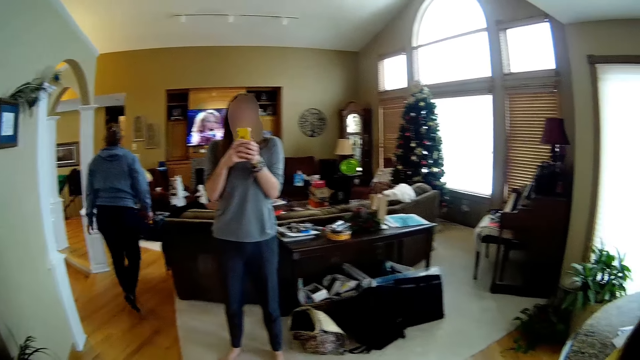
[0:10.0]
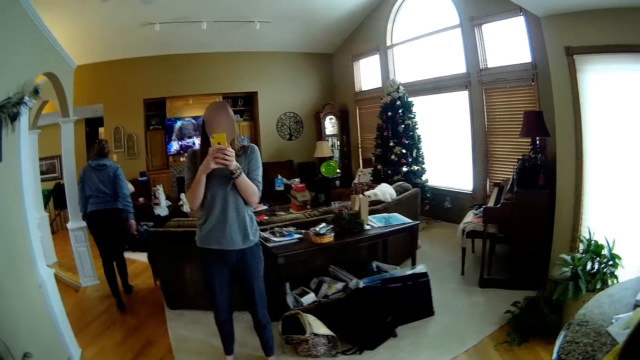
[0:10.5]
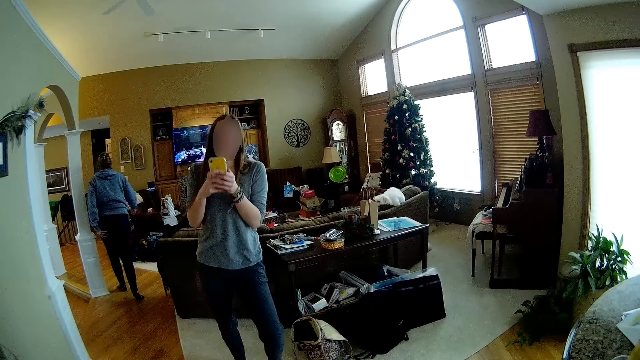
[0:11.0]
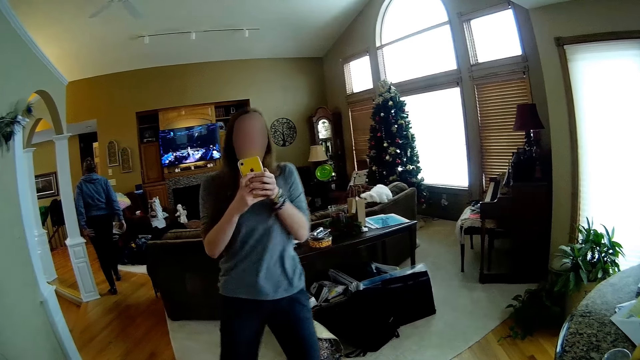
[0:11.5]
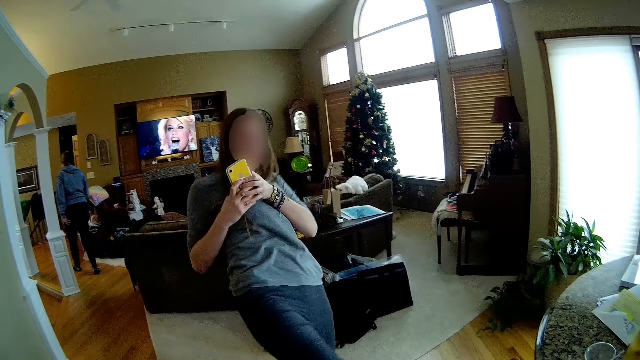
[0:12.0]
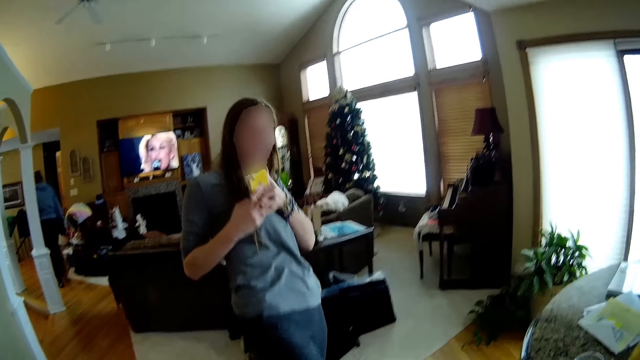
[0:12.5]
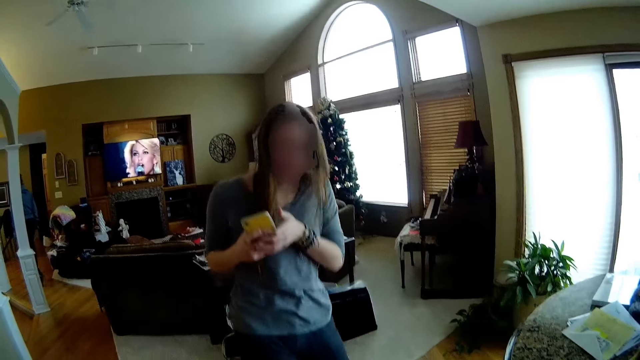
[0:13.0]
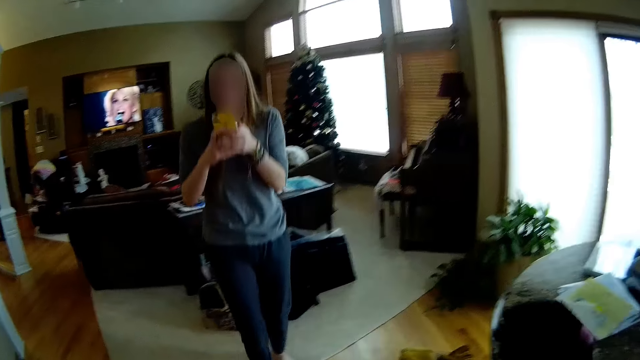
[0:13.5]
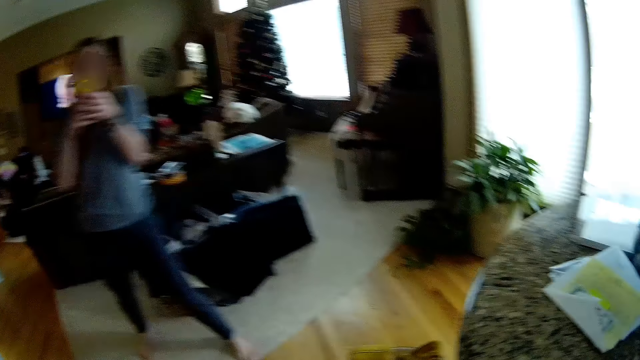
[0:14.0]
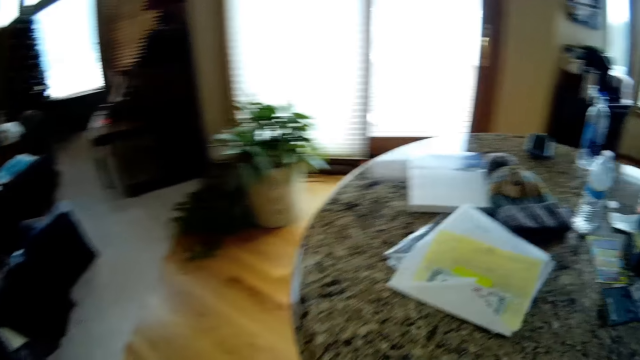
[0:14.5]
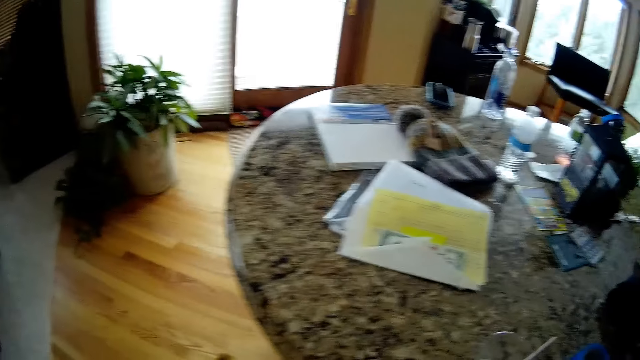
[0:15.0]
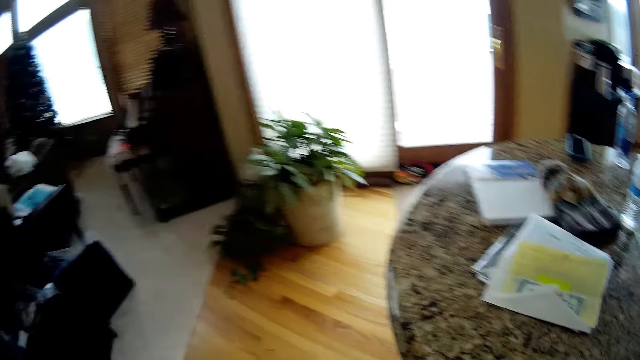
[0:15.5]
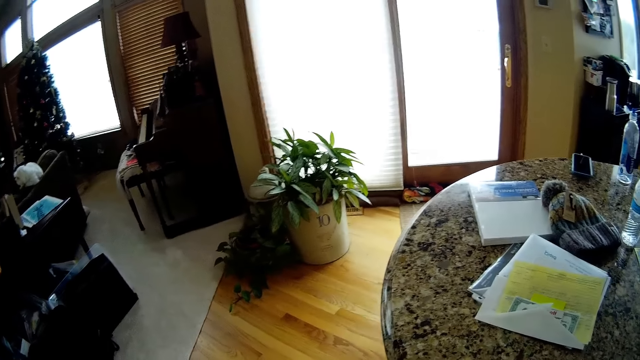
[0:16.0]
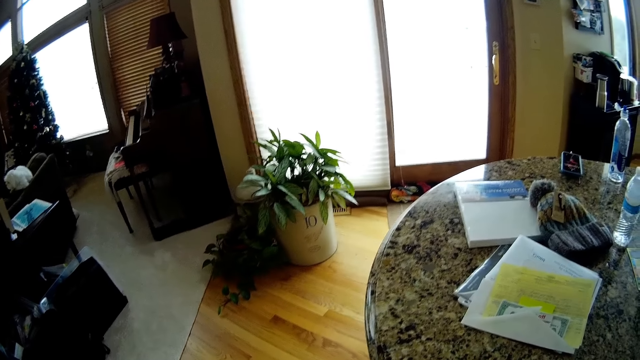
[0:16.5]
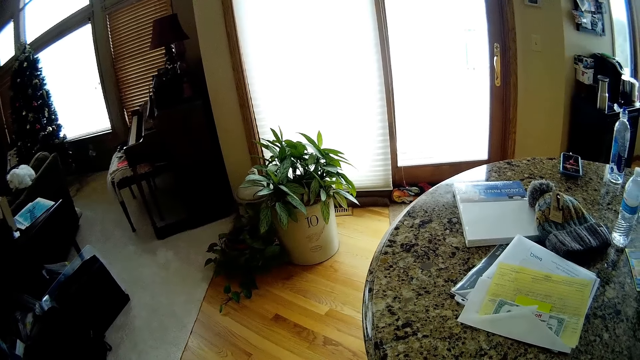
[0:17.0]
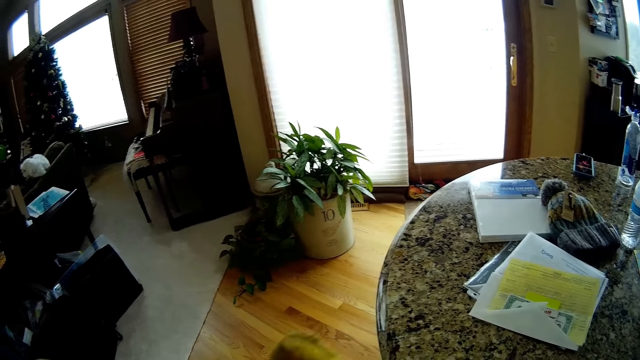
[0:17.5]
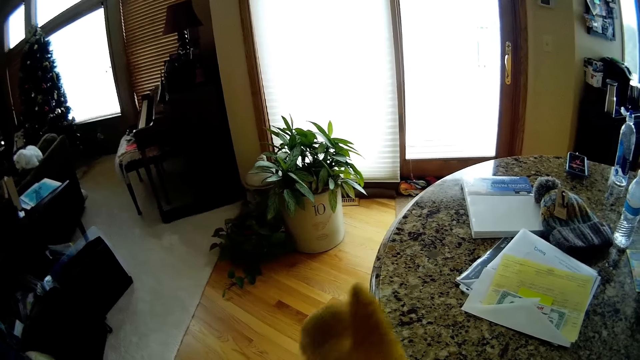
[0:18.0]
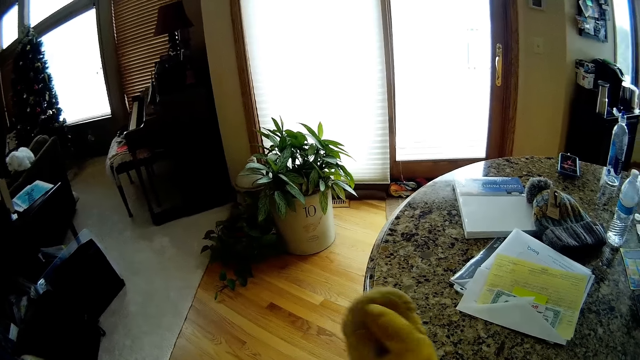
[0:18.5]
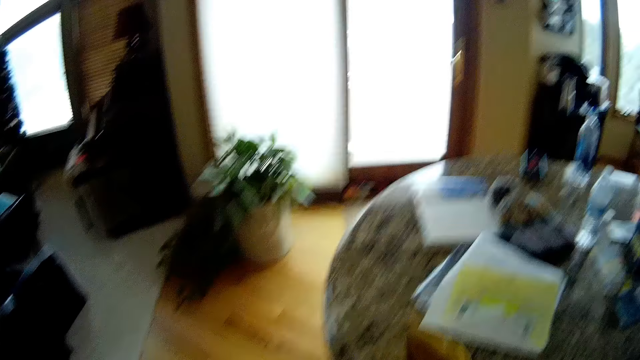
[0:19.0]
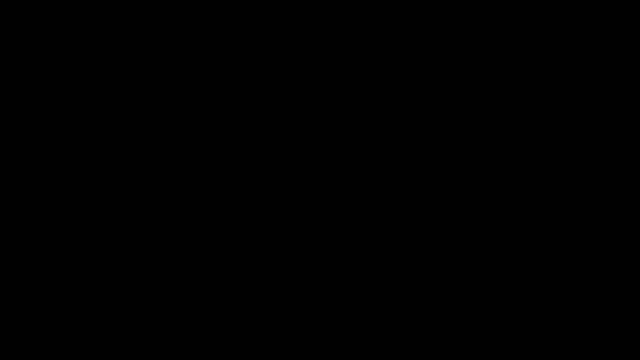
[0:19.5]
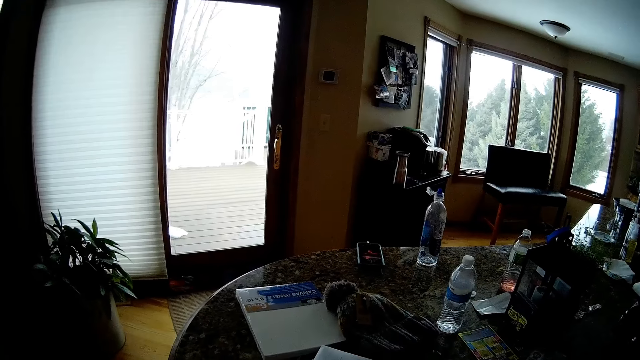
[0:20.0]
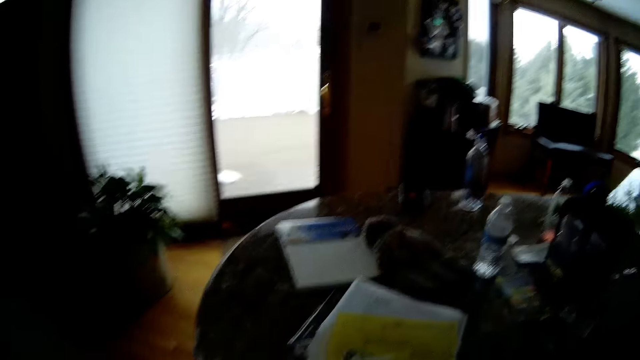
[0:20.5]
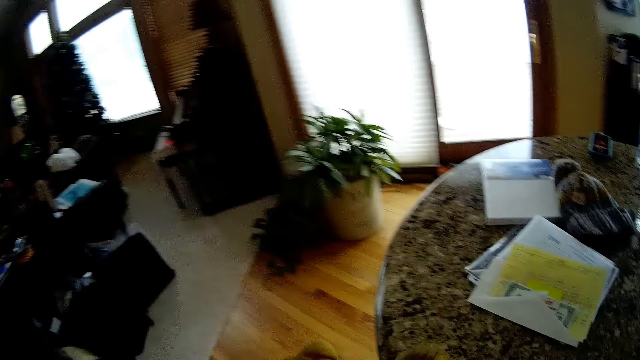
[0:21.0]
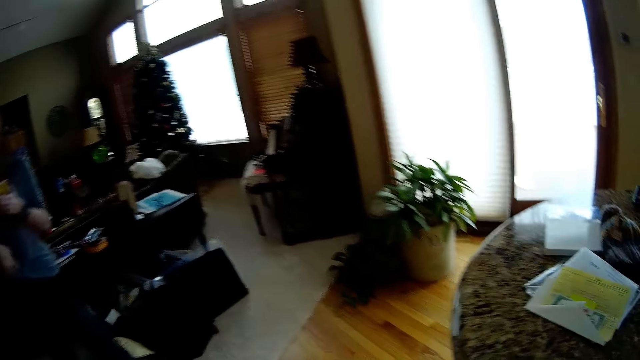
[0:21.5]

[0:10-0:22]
A woman kicks with her right leg. The camera wearer clicks his fingers.

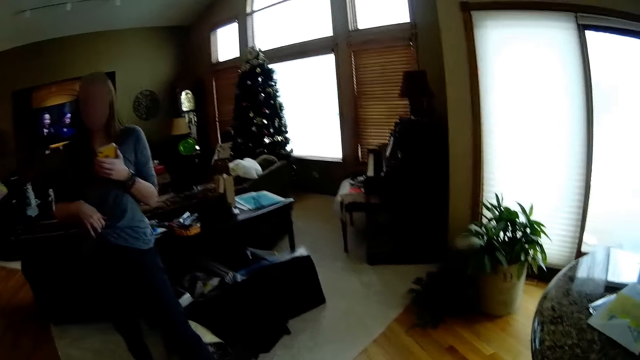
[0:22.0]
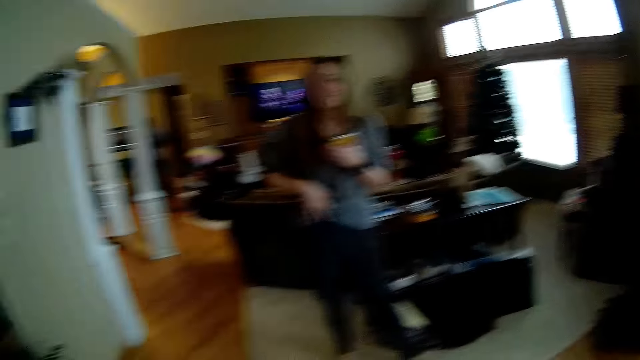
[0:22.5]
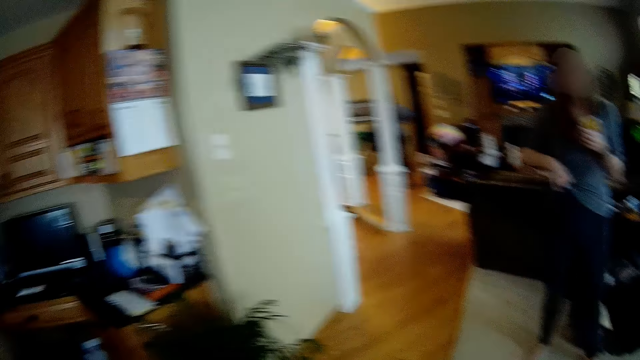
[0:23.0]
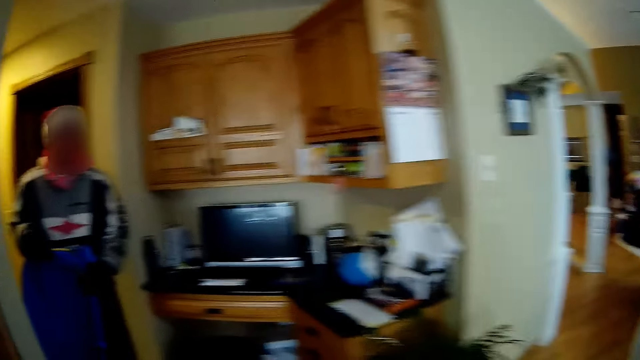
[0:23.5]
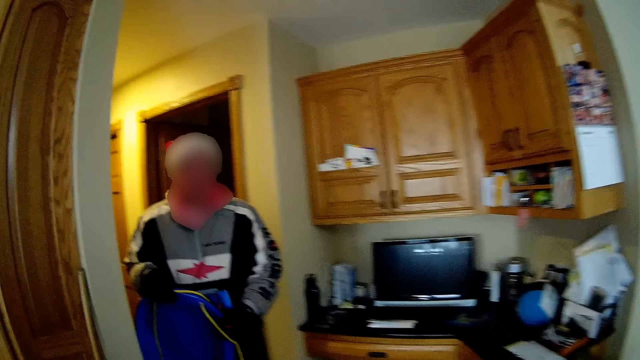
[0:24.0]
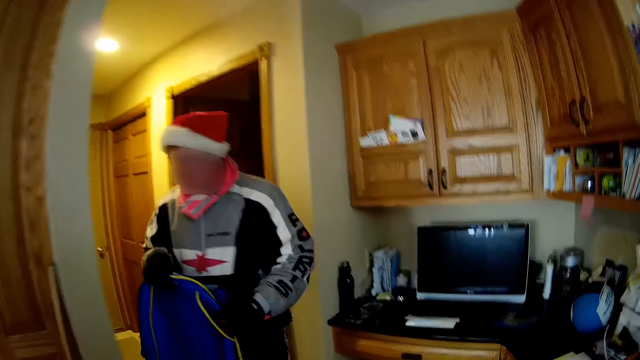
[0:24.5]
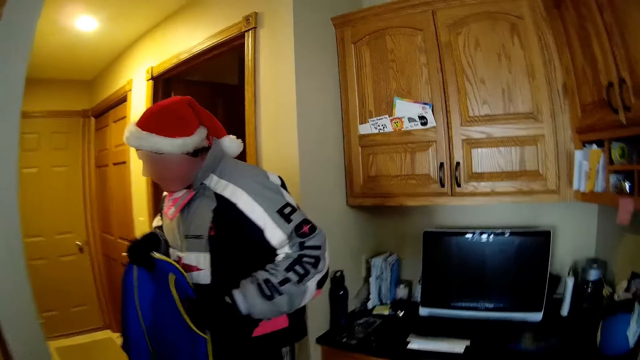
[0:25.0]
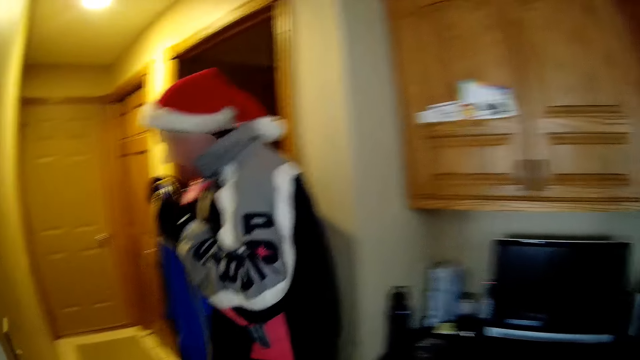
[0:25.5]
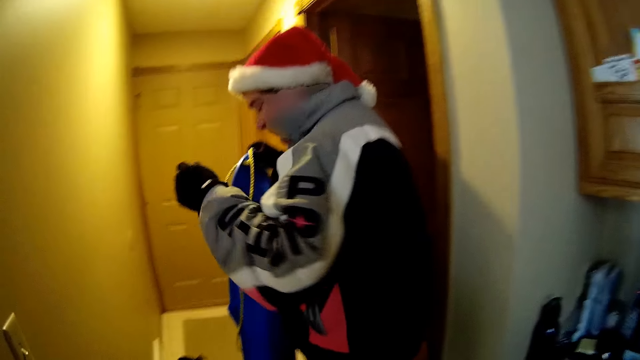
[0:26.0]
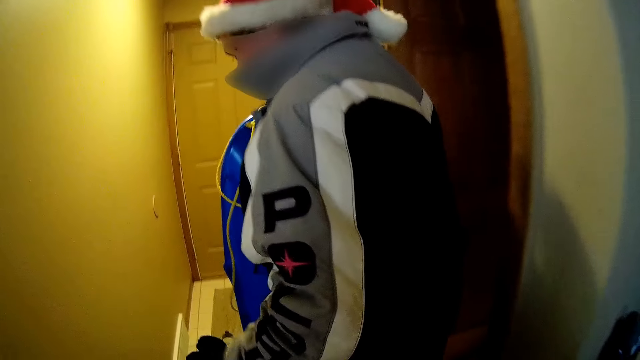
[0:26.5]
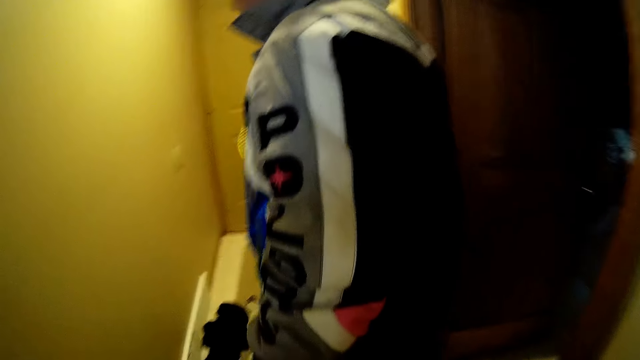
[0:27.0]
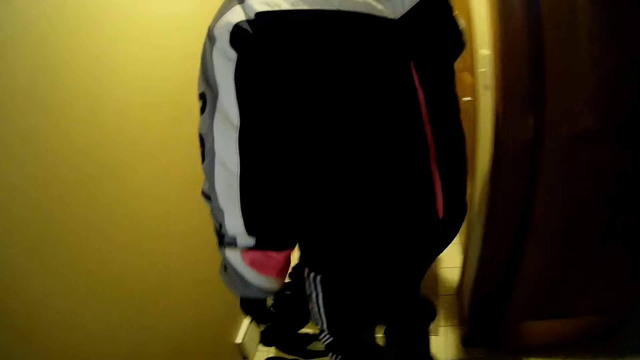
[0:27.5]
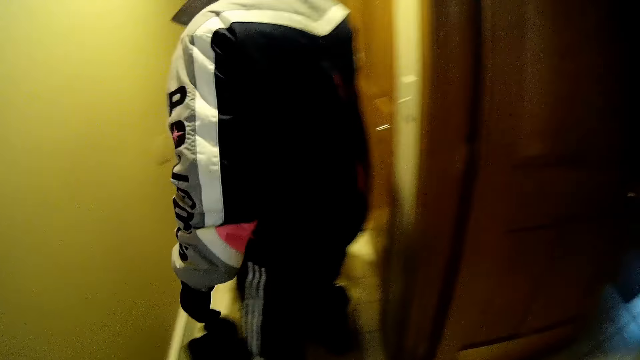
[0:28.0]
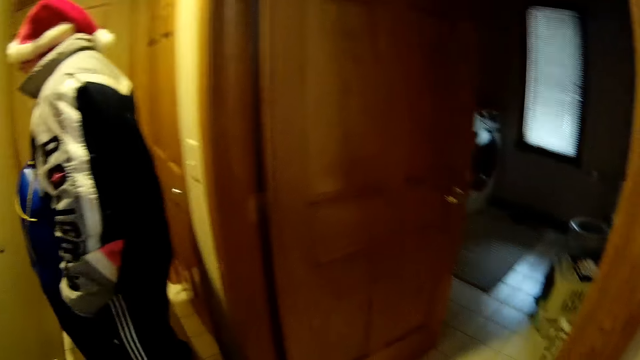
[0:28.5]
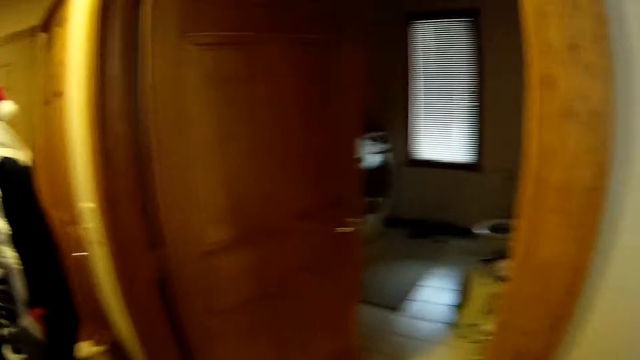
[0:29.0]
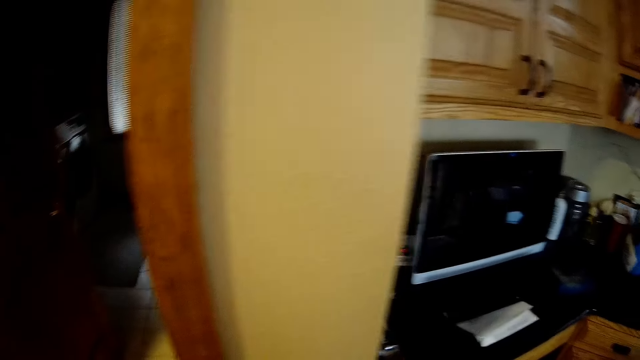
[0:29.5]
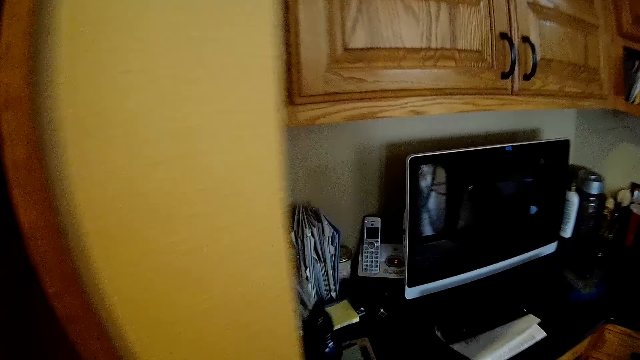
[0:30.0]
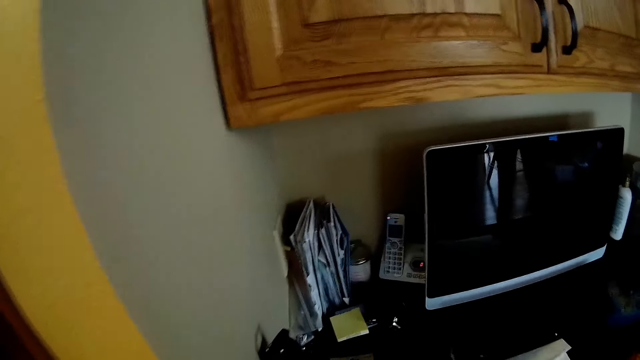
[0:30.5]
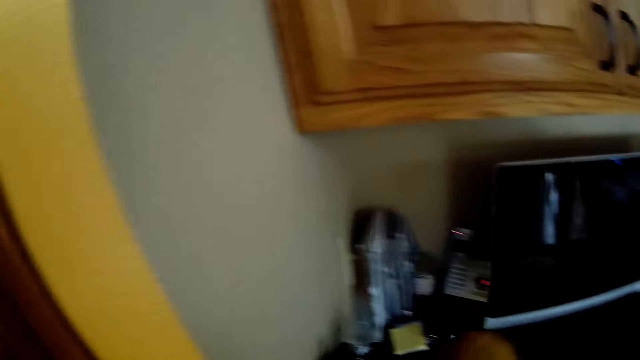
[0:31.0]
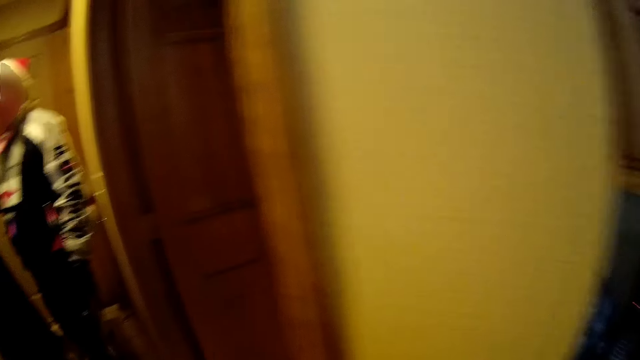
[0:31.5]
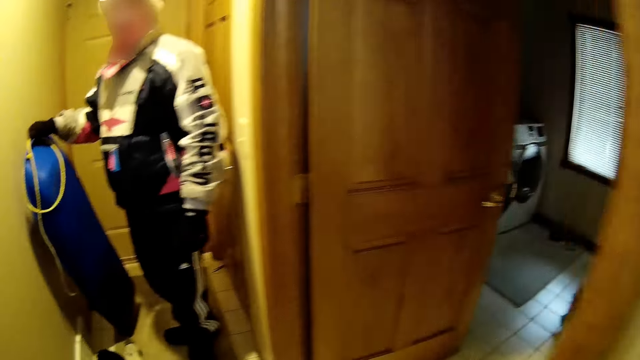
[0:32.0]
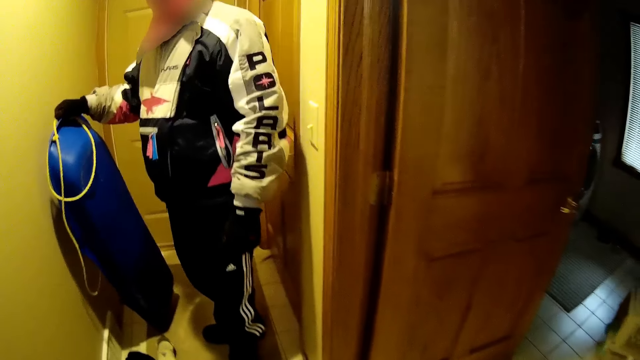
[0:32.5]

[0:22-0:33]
The camera wearer adjusts her clothes with his right hand. He walks around. A man walks towards the garage door.
